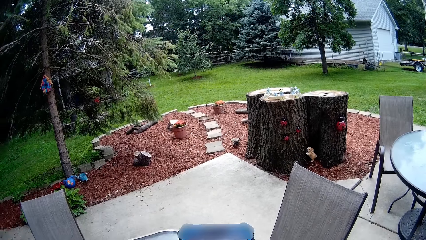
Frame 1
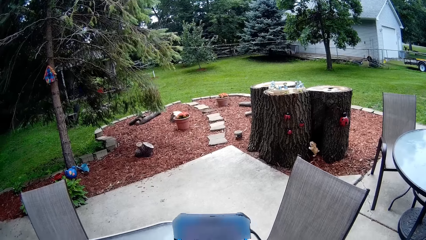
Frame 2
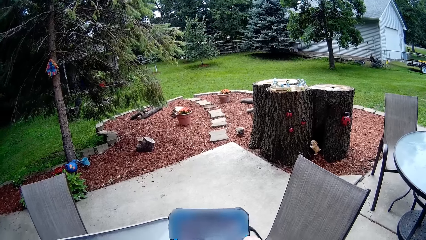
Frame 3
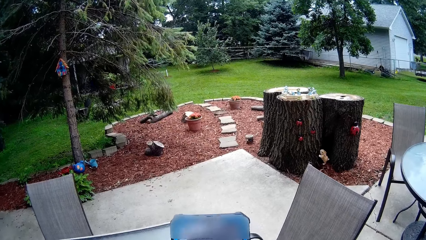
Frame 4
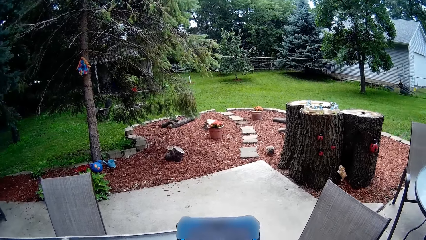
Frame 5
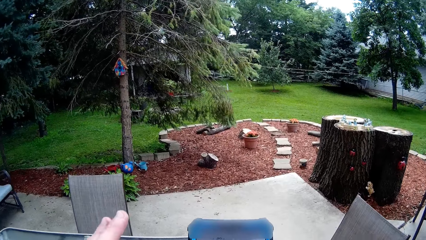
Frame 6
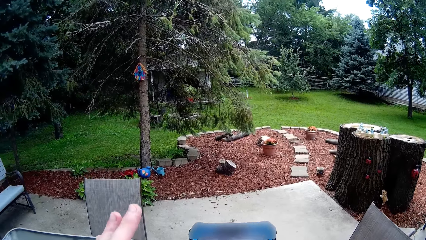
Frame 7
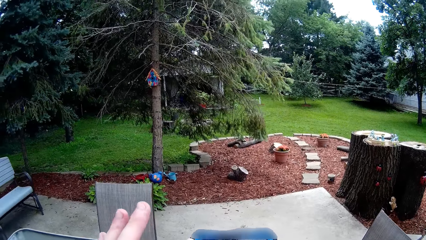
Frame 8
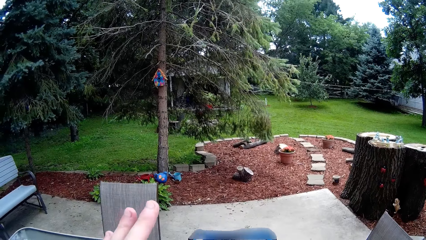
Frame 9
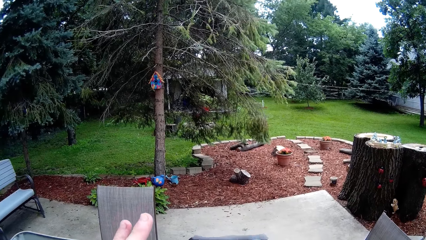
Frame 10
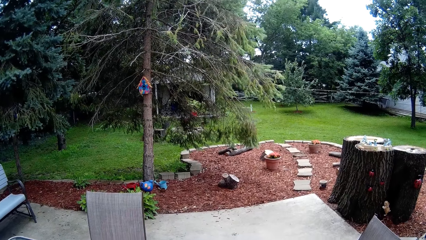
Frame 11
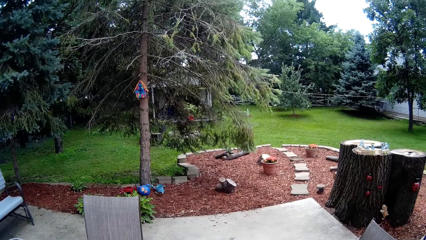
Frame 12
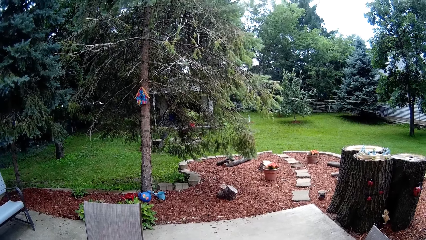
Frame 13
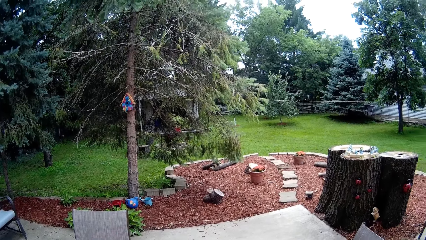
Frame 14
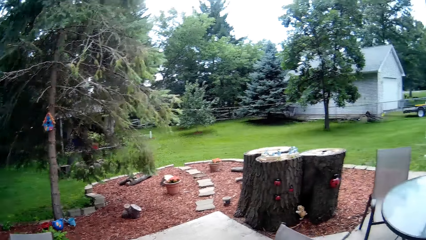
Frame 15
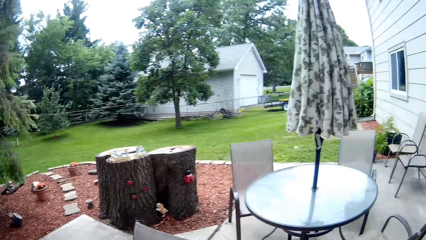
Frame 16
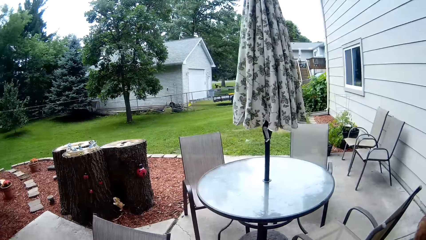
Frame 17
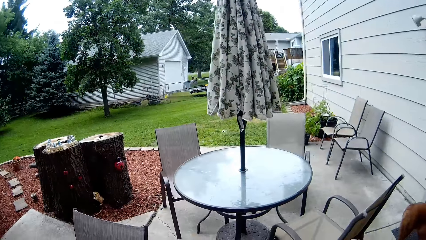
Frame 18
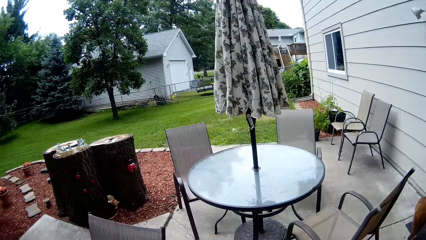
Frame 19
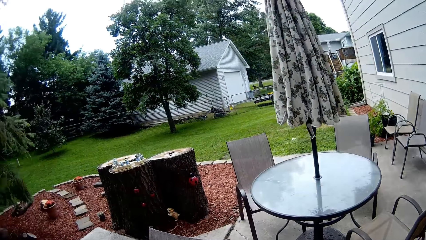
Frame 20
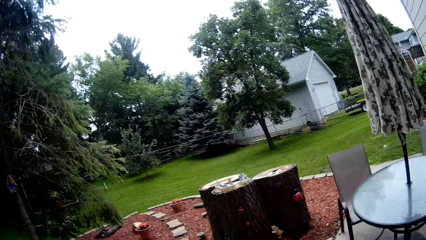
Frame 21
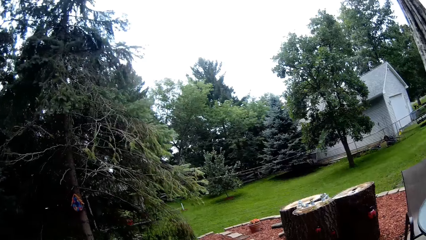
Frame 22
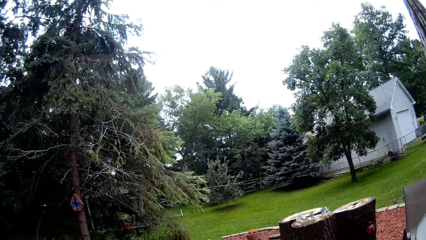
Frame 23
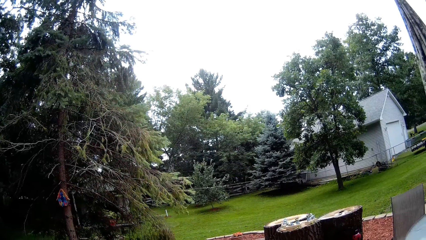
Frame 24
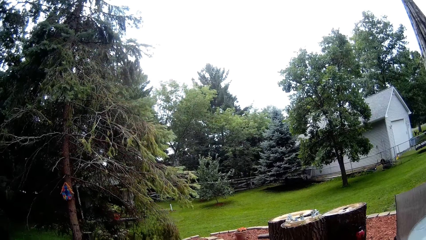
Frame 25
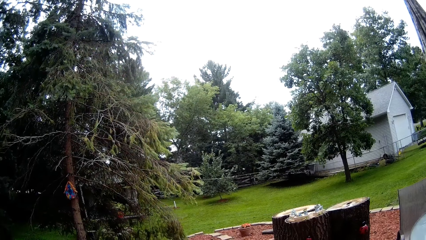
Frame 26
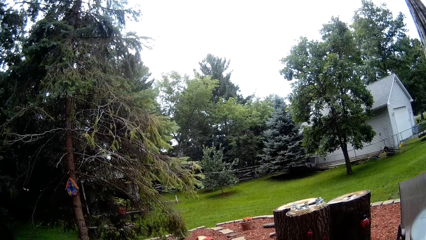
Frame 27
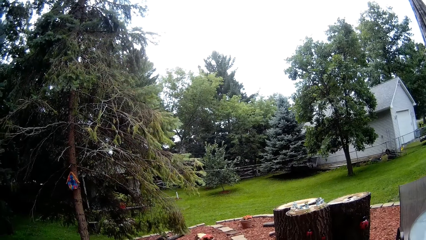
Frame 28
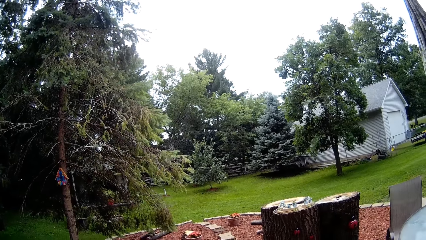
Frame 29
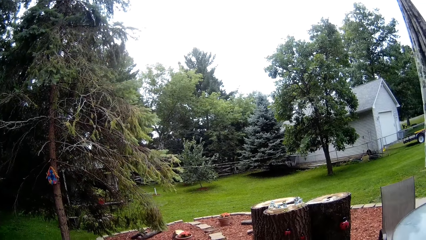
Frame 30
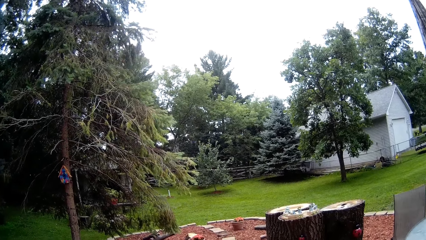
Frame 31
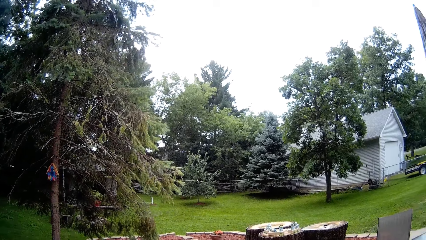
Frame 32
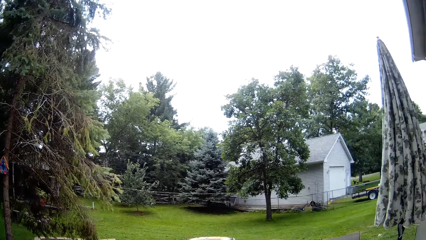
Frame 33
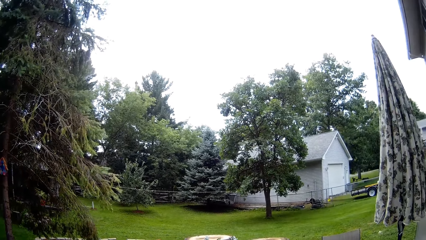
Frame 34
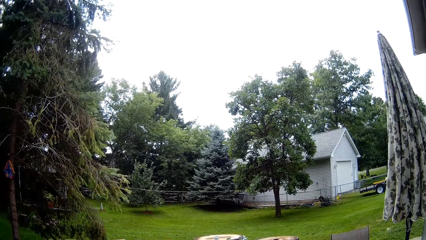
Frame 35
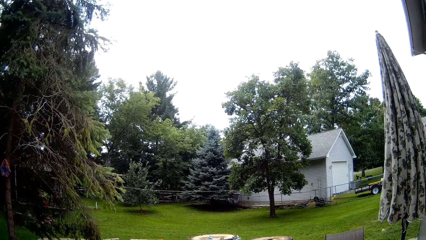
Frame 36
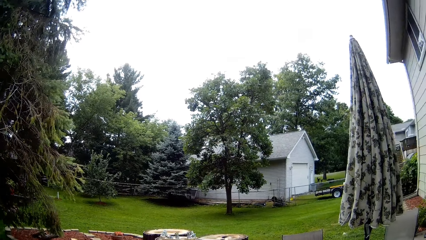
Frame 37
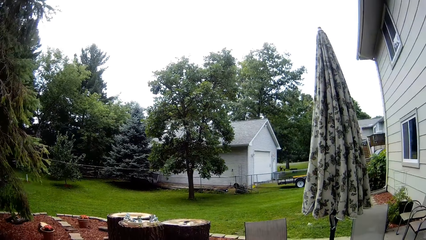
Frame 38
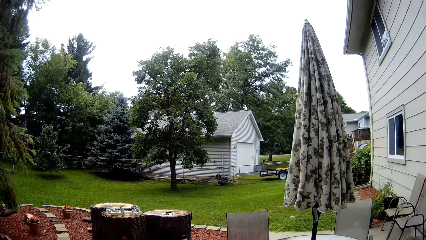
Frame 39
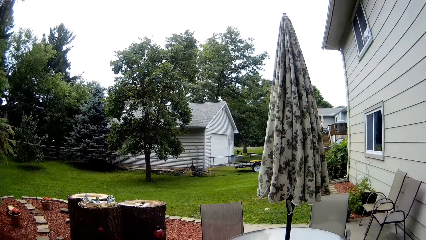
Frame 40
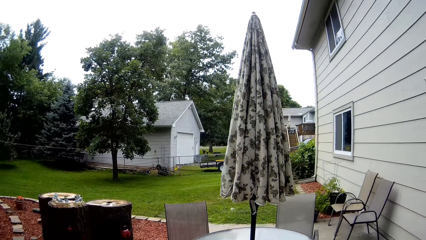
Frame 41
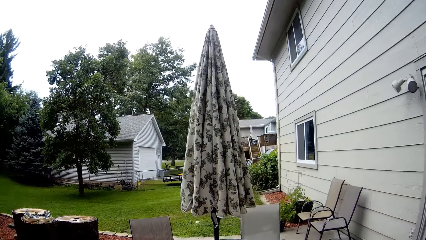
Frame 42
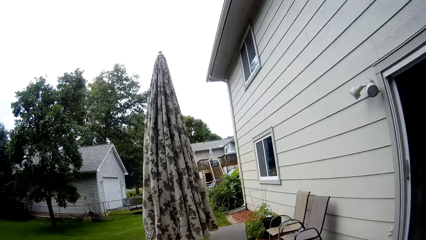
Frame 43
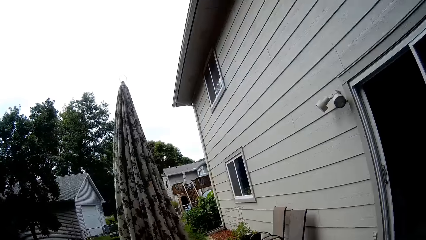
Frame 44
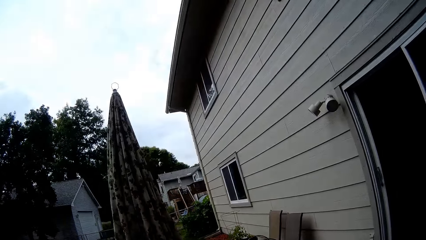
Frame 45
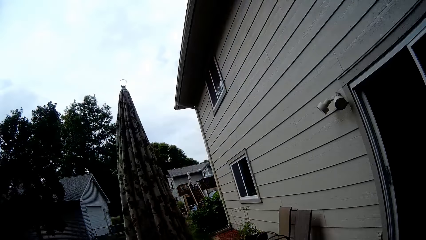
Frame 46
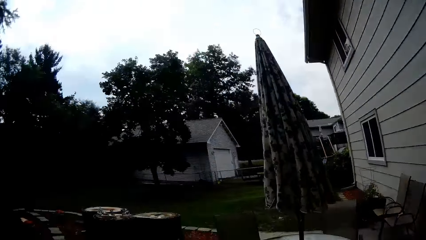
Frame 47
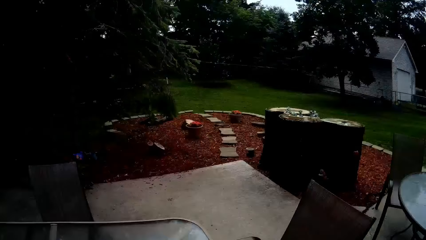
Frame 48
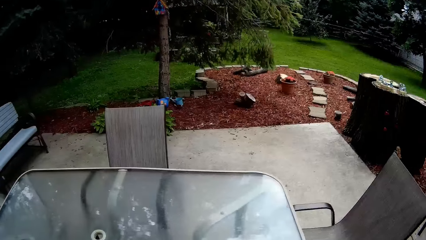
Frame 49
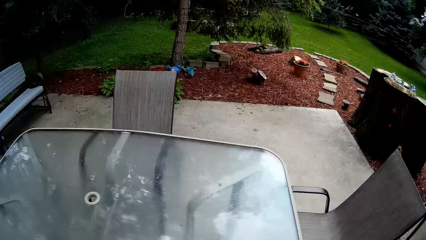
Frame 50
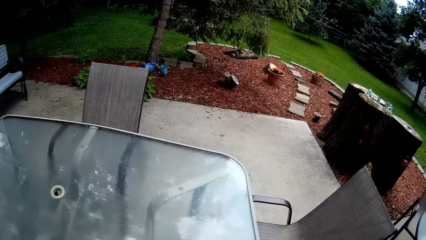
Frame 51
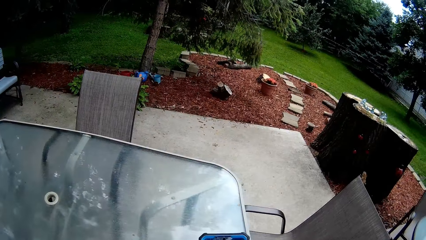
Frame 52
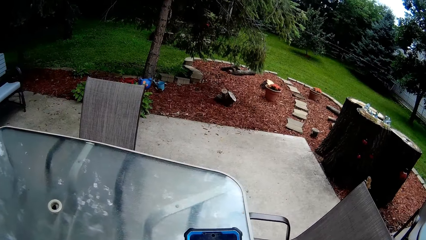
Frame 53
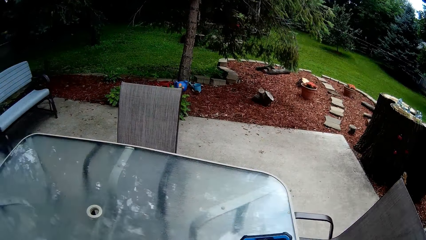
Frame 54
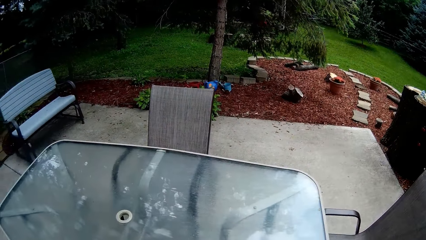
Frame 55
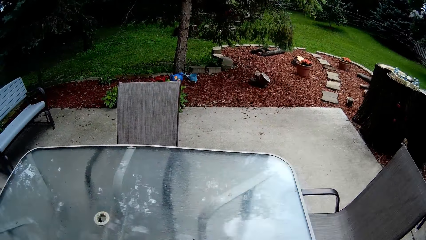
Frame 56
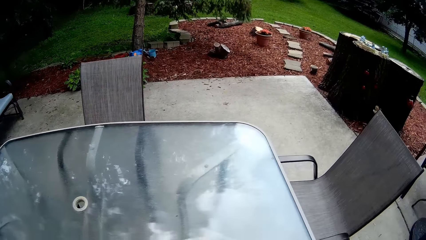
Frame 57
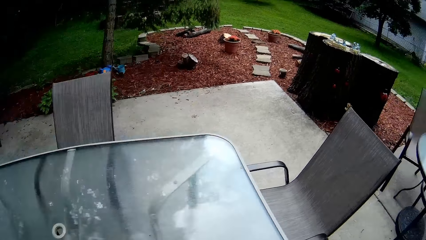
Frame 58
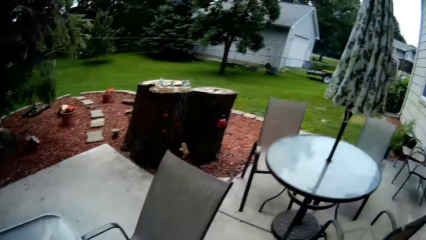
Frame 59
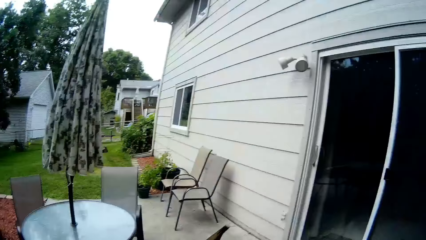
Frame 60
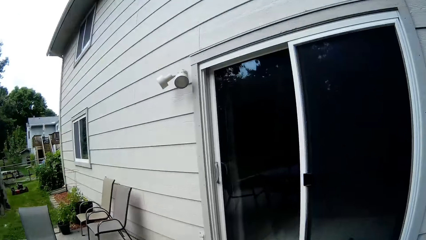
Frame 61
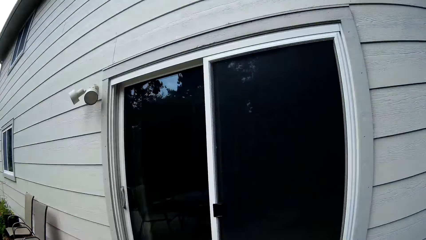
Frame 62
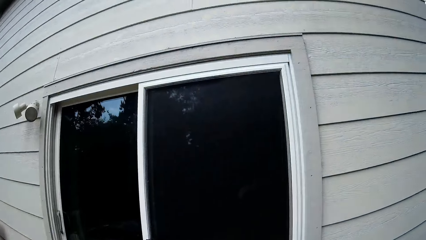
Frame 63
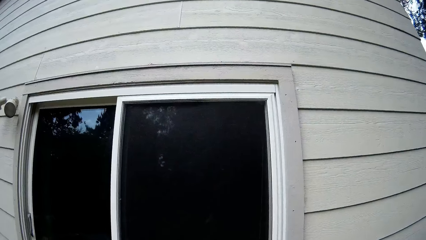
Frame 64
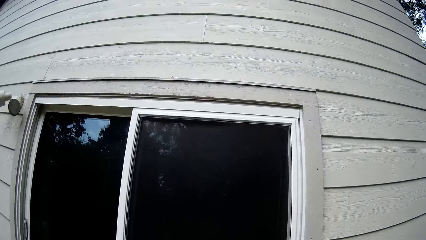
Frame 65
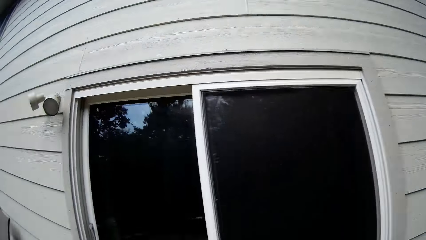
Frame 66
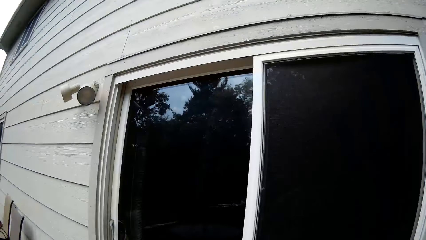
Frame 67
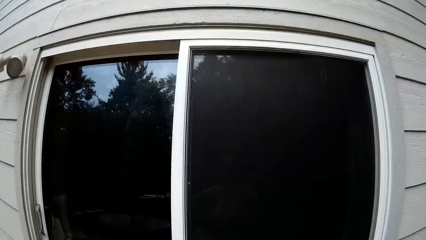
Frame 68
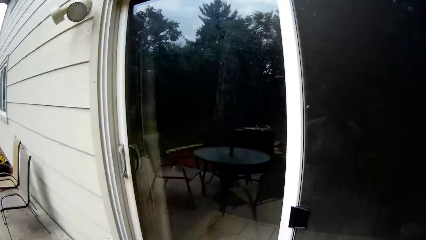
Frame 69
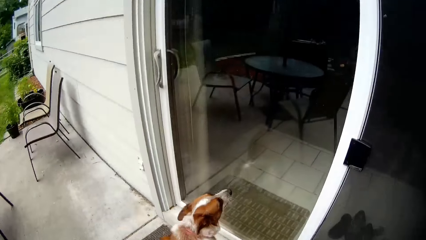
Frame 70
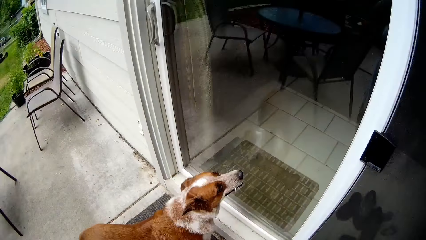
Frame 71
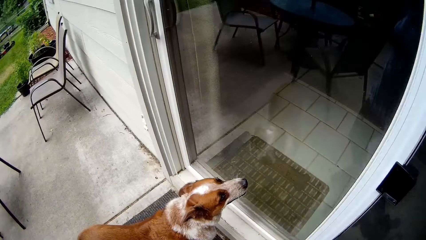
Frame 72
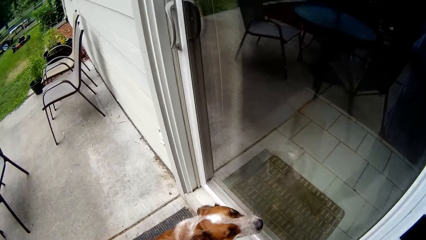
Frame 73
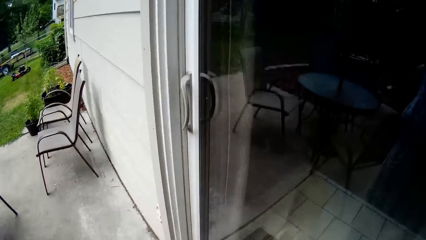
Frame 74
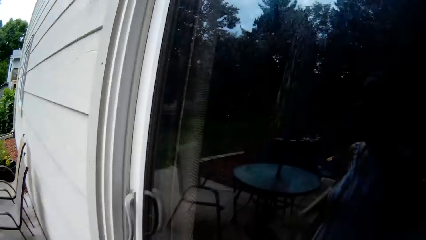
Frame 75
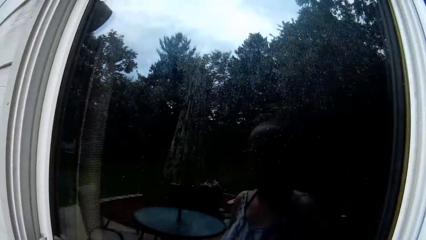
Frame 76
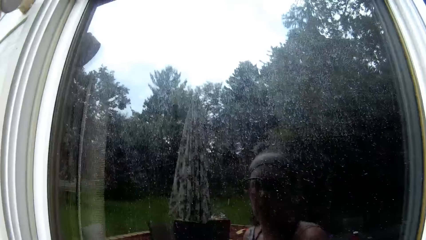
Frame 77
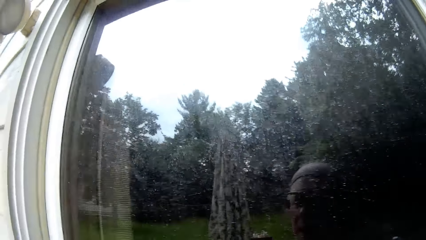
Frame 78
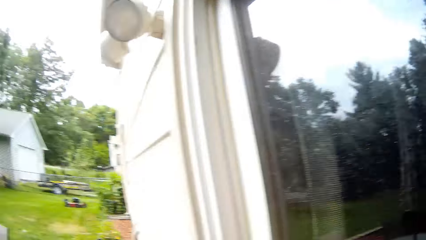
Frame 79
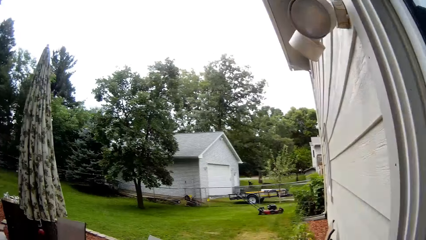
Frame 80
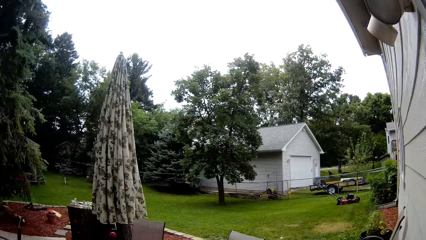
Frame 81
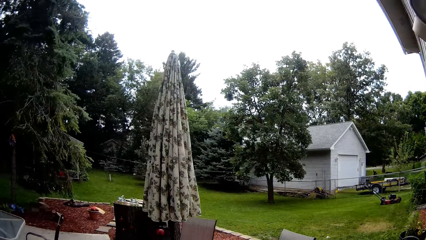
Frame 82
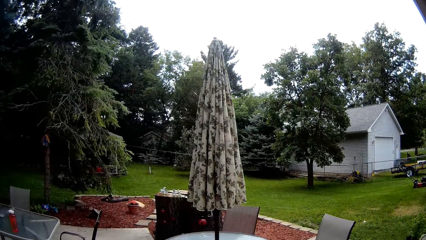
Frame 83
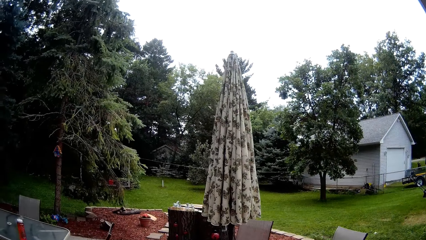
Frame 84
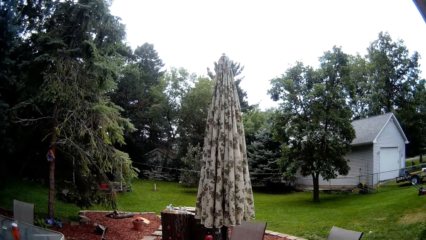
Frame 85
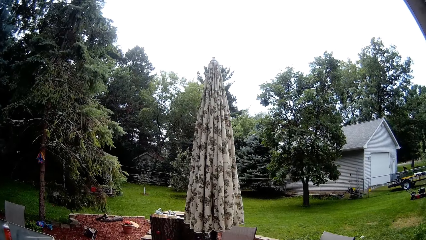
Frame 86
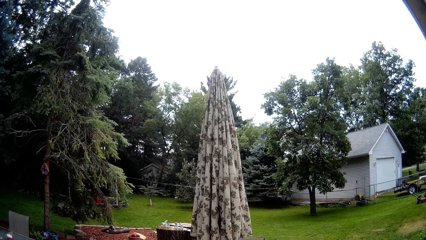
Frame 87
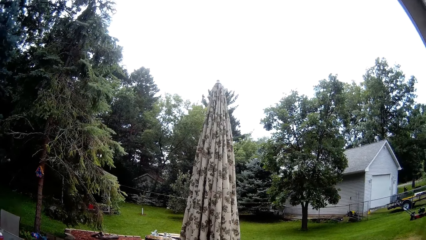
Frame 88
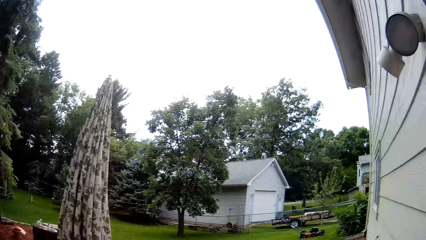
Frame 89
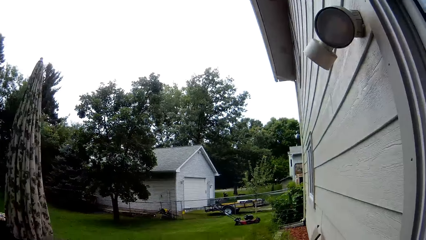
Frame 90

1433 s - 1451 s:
The camera wearer touches the cellphone screen. They look around. They walk towards a glass door. They walk around. They look around.
